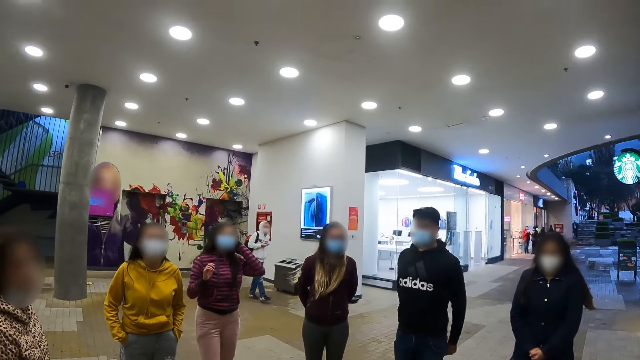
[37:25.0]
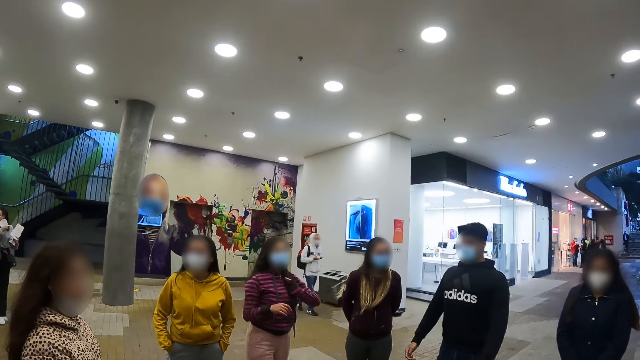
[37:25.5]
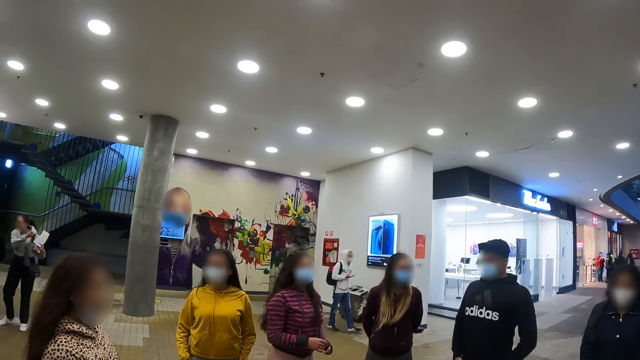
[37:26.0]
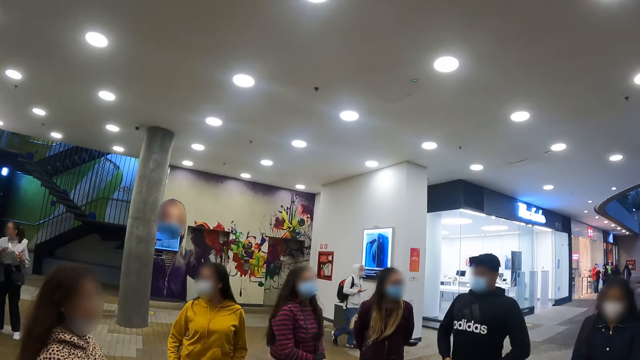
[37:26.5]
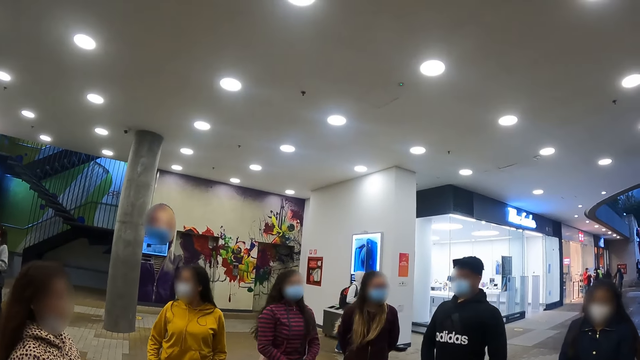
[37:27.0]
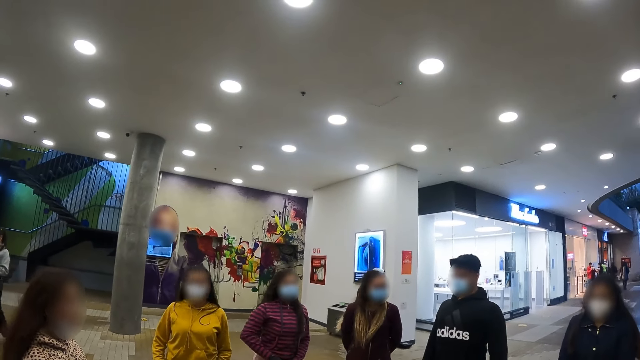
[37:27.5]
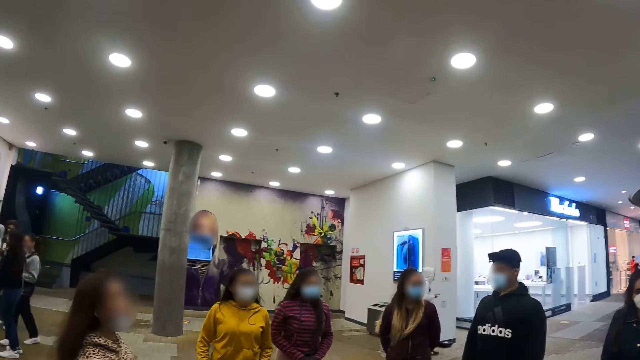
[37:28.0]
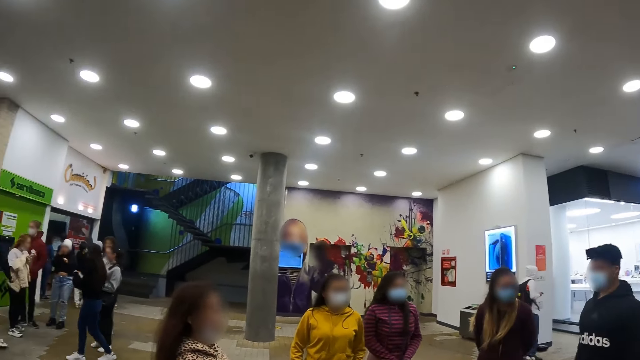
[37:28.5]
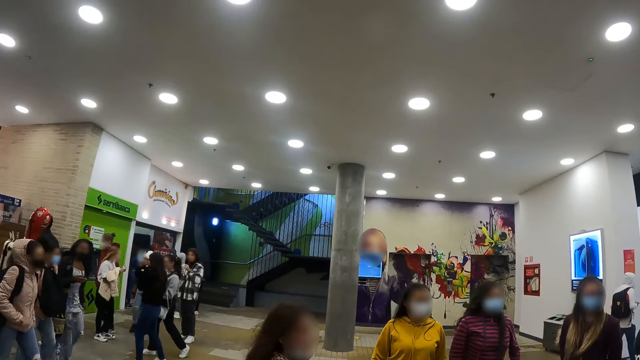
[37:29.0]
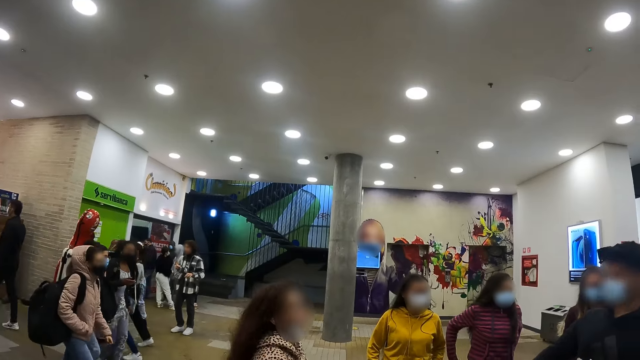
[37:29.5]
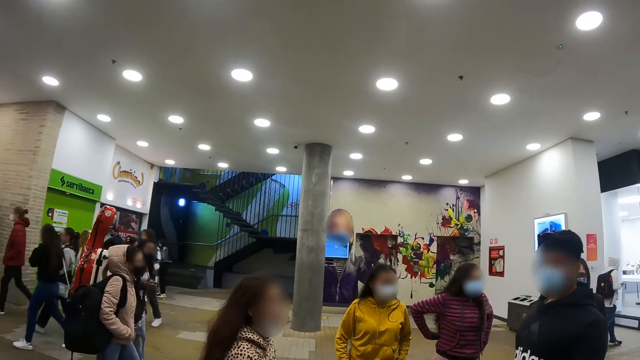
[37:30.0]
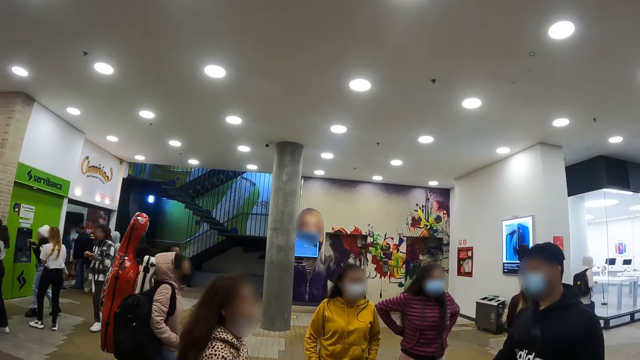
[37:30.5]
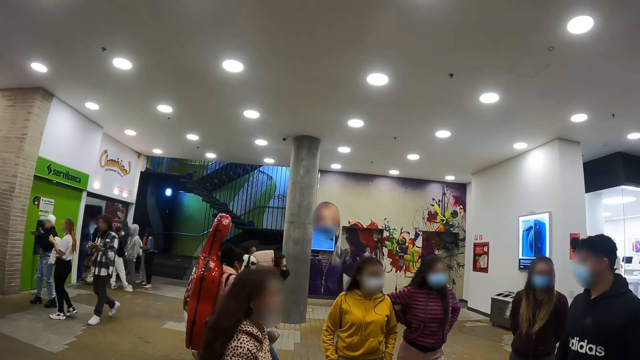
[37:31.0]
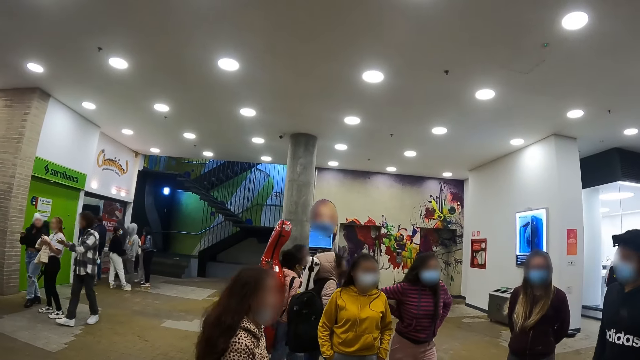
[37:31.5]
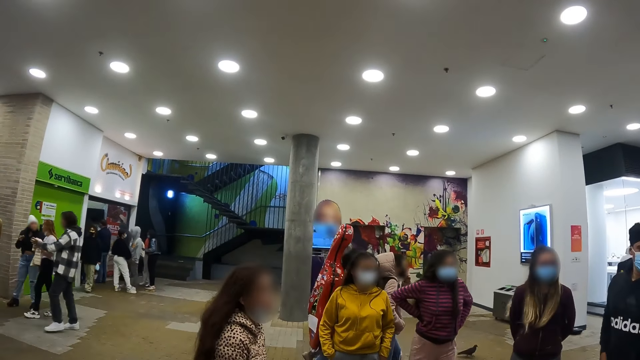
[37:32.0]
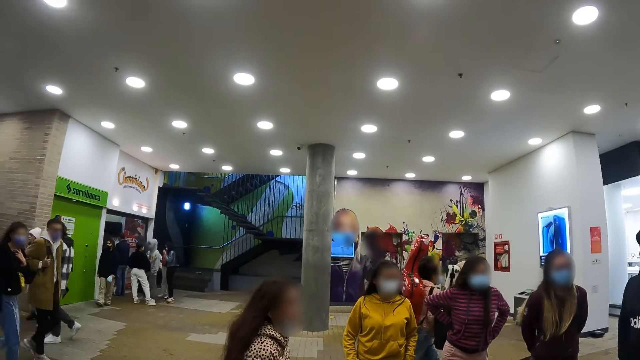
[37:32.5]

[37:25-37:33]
The camera wearer stares in the room.

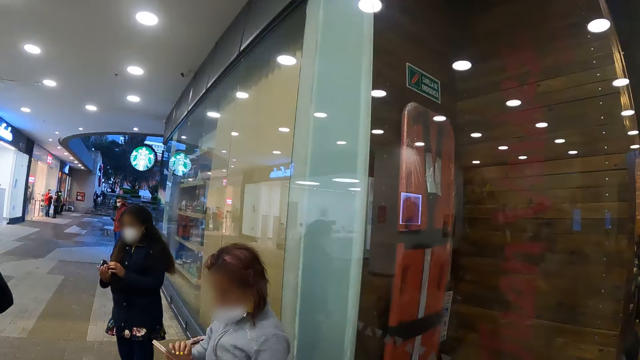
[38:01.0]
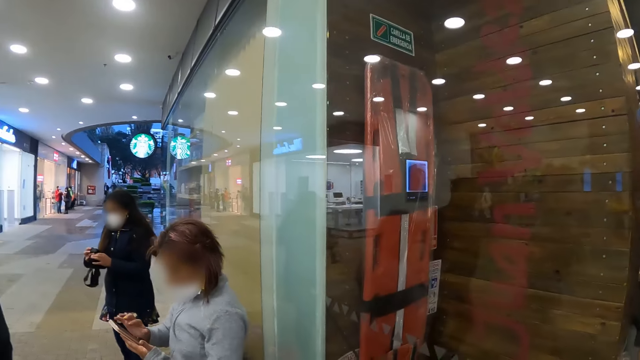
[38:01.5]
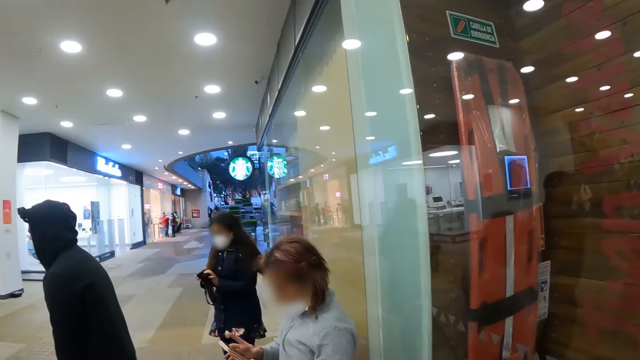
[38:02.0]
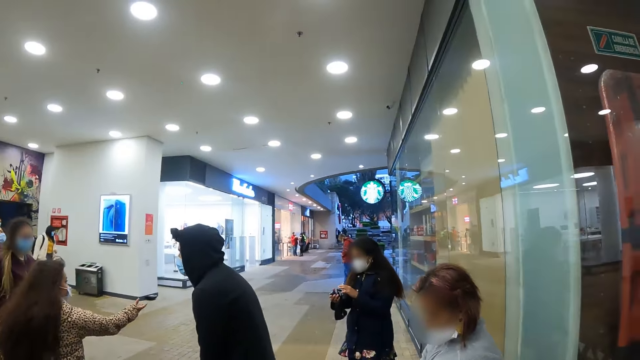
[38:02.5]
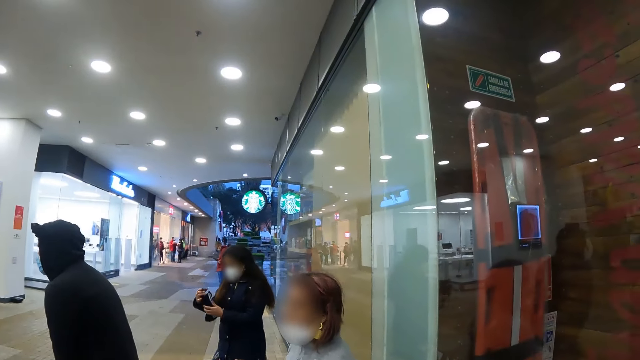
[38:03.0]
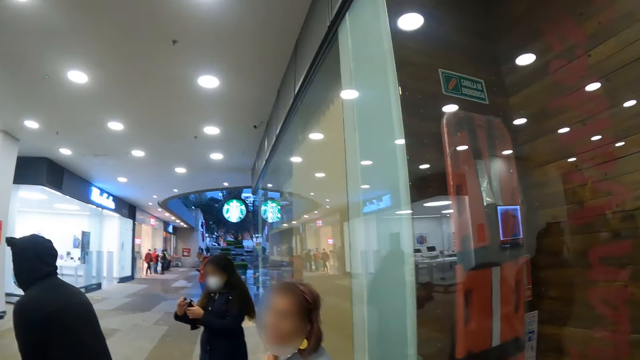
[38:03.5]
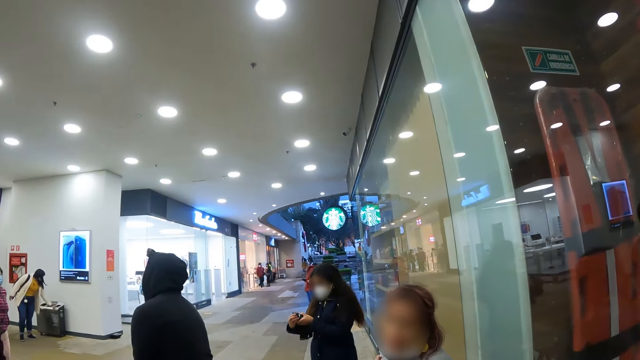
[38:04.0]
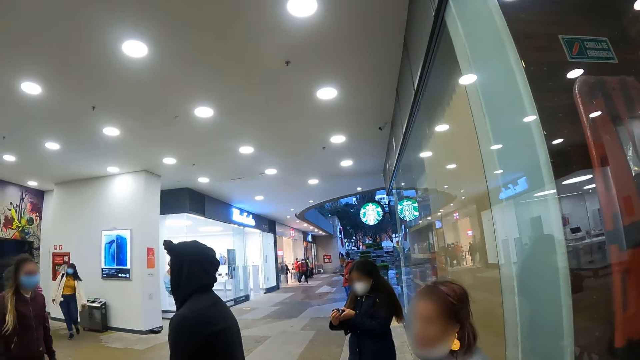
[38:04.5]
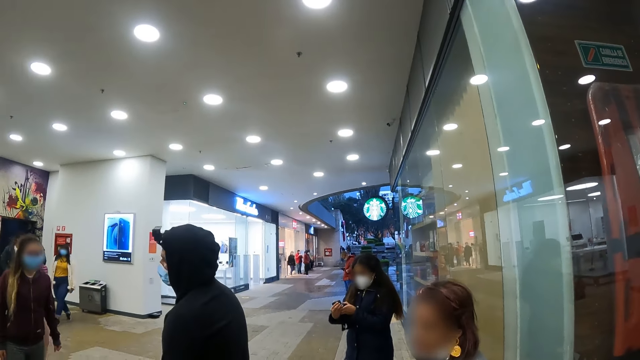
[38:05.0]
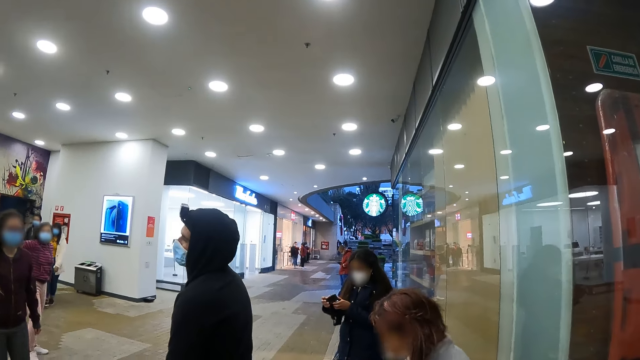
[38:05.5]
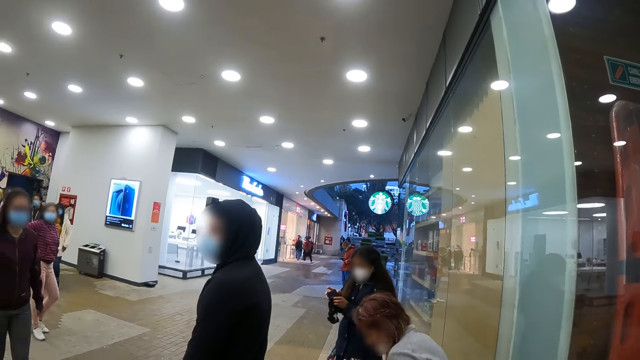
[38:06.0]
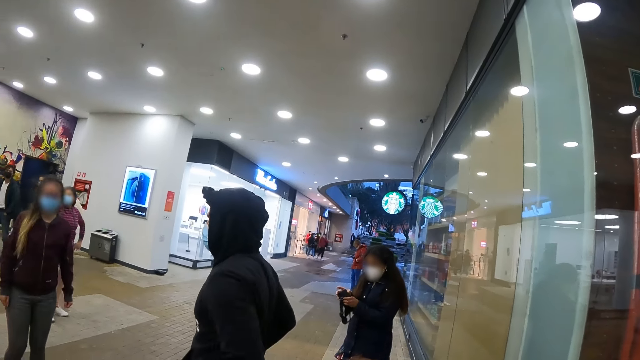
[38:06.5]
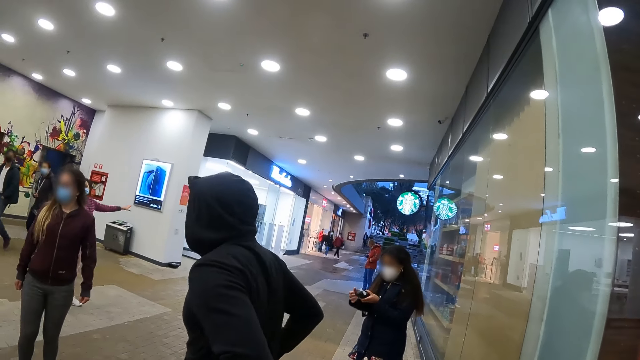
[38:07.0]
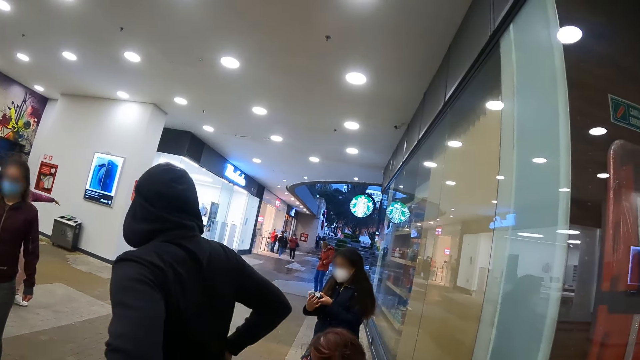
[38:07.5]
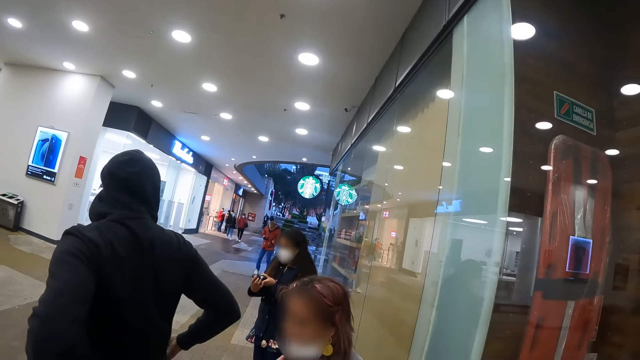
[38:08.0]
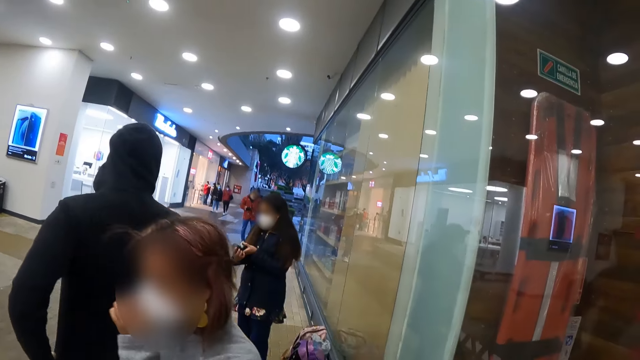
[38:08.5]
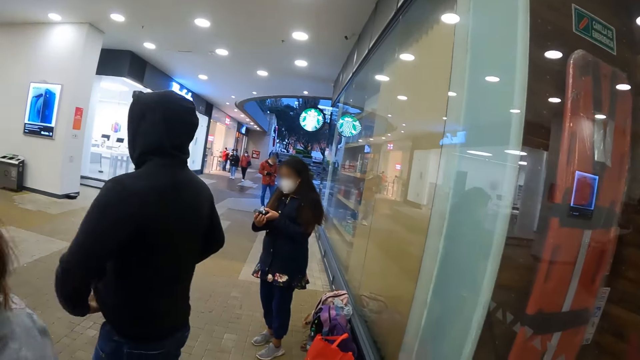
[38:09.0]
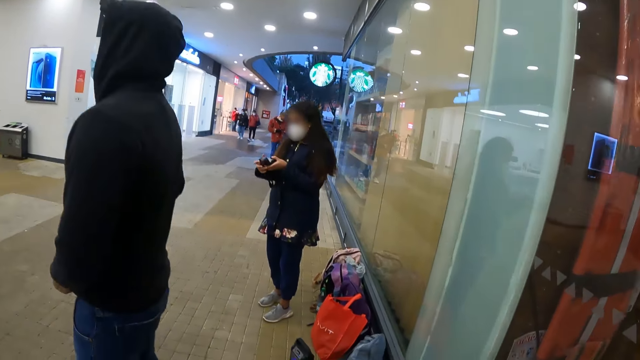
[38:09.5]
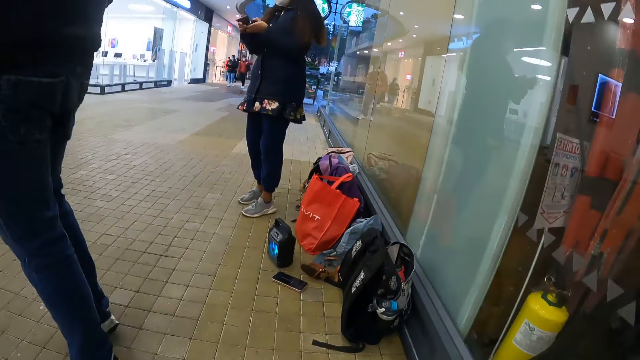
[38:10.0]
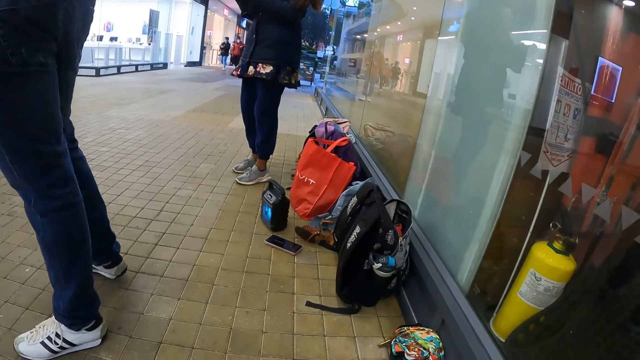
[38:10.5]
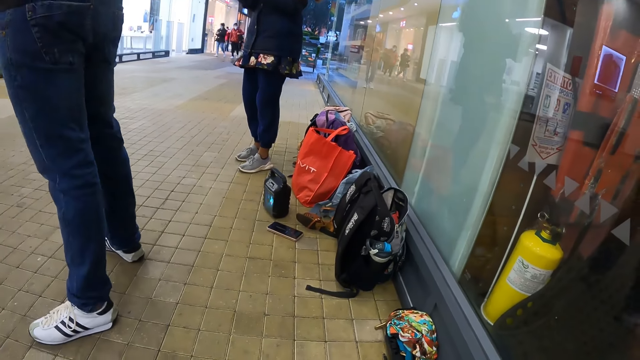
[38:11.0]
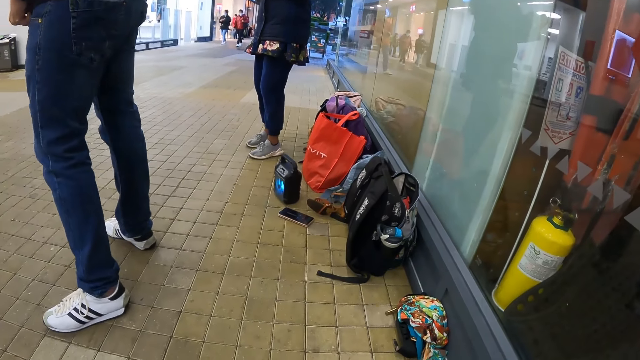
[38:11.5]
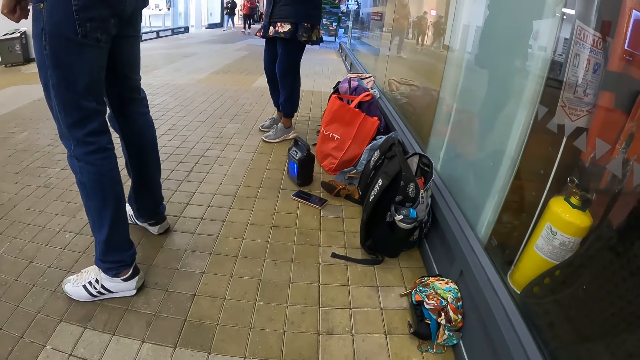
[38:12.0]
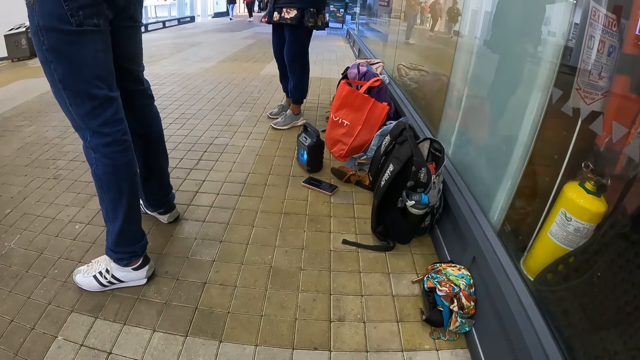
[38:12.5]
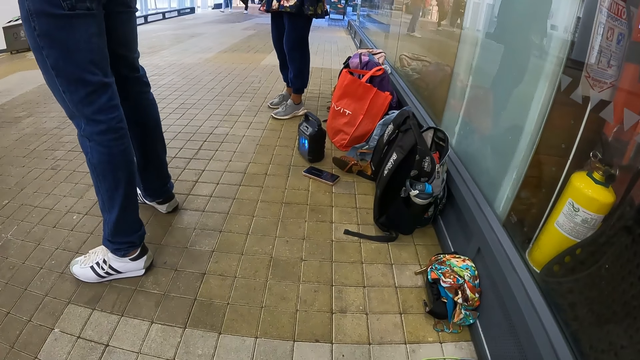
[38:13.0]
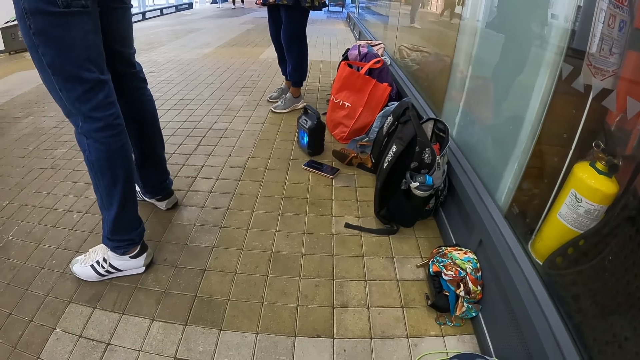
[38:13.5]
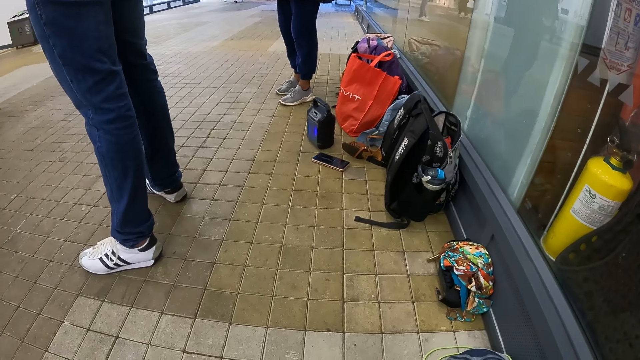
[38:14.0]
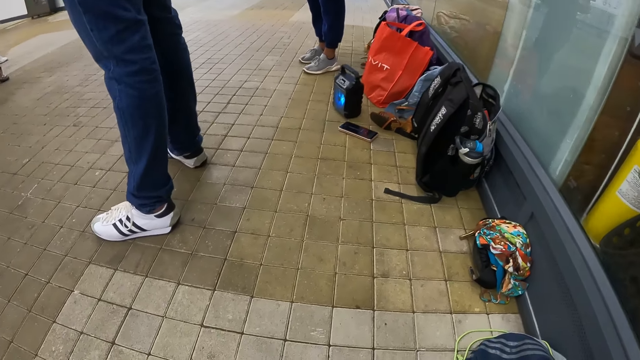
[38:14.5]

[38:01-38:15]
A person holds a camera with both hands. The camera wearer bends down.
